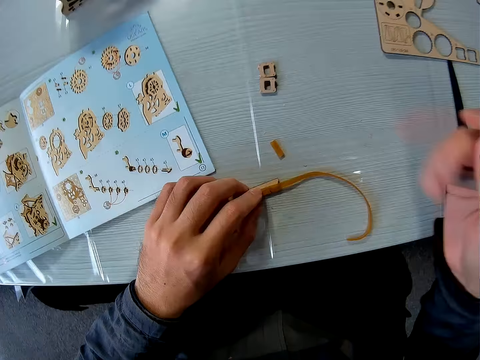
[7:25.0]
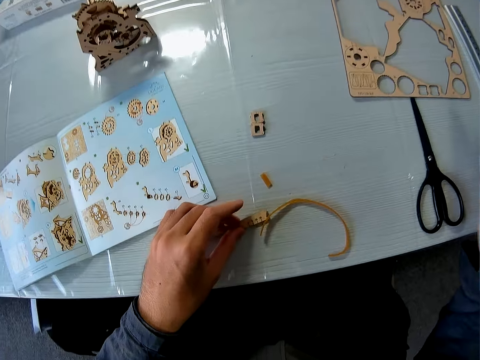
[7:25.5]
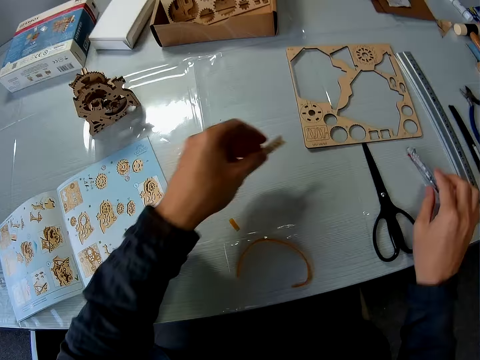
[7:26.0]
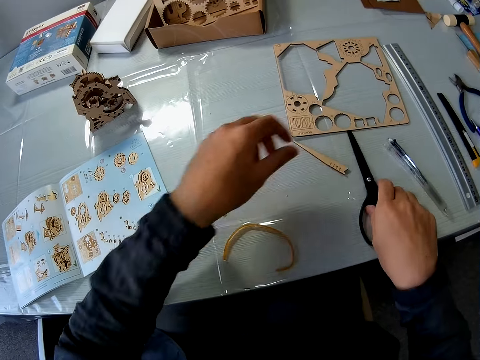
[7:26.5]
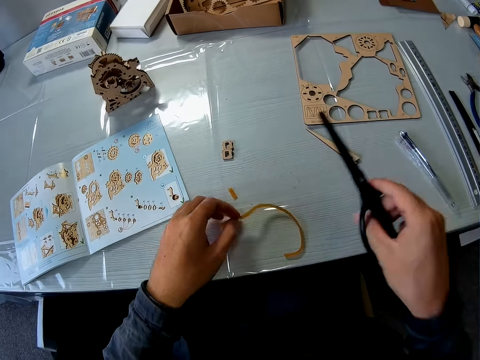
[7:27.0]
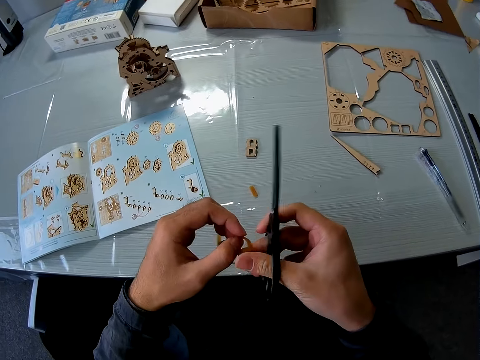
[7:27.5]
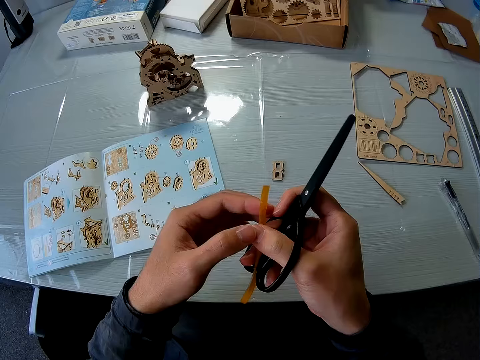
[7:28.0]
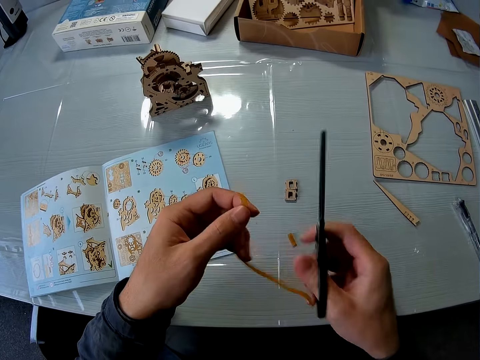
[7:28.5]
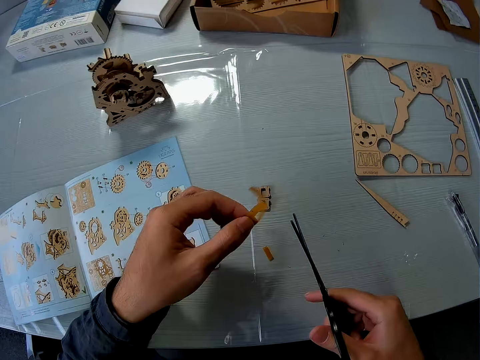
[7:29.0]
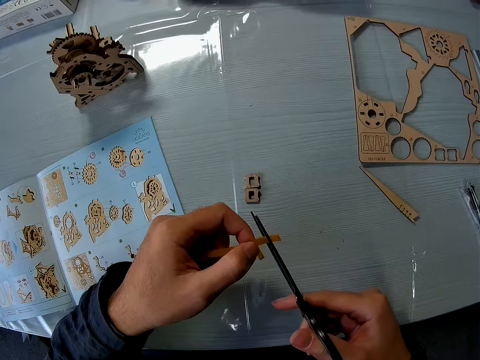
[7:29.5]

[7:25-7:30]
The camera wearer places the pen on the table. He picks up the craft ruler. He drops the puzzle piece on the table. He picks up scissors from the table and places the craft ruler on the table. He picks up the yellow rubber or rubber band from the table. He passes the yellow rubber to his left hand. He cuts the rubber band with the scissors.

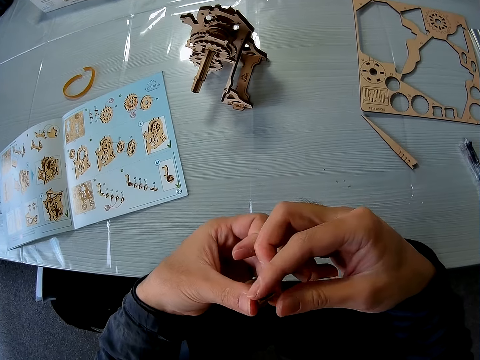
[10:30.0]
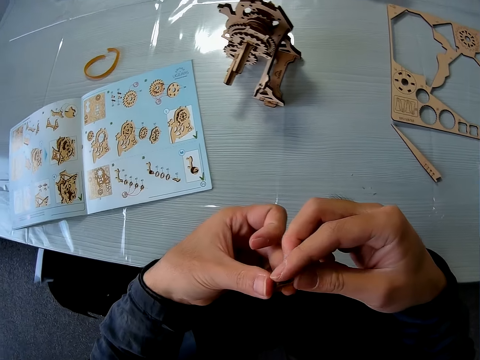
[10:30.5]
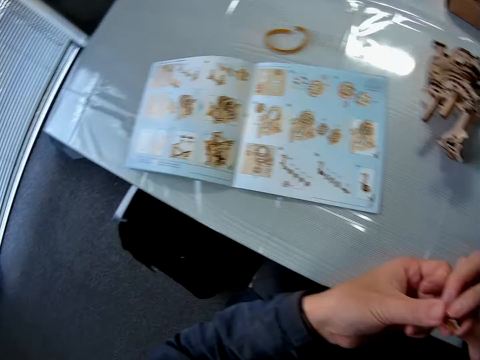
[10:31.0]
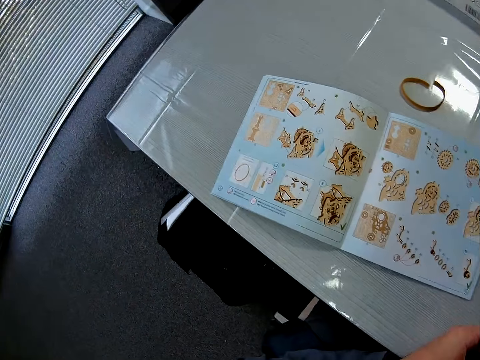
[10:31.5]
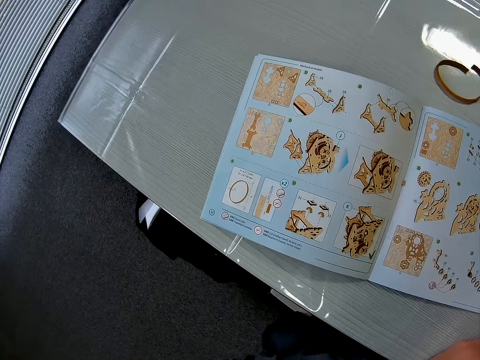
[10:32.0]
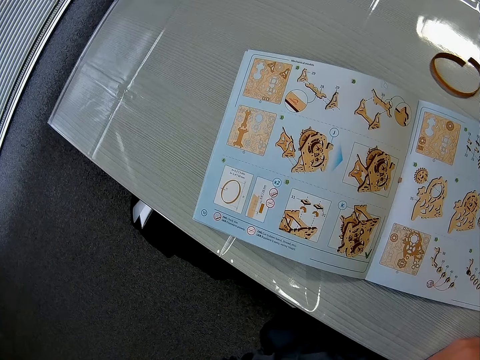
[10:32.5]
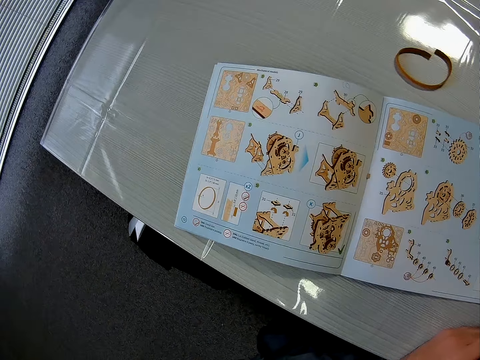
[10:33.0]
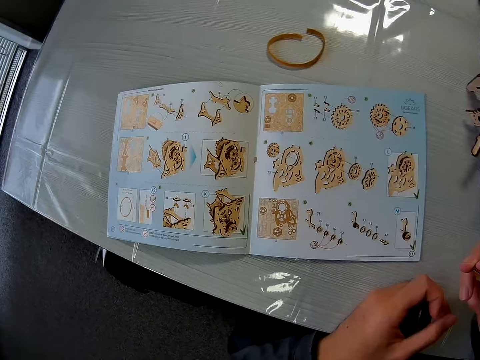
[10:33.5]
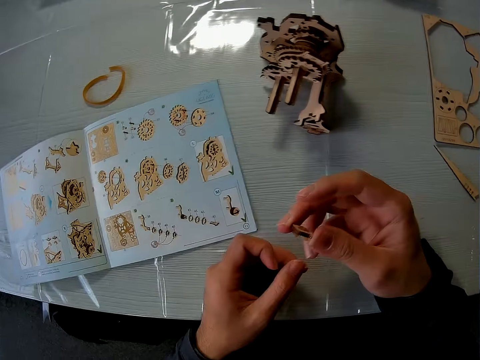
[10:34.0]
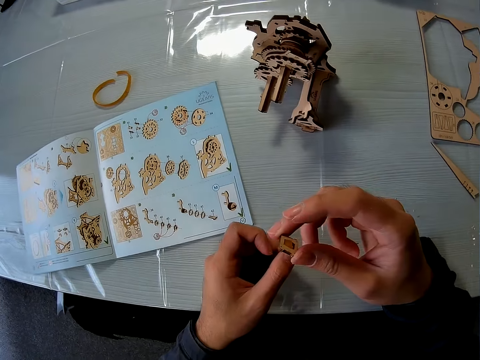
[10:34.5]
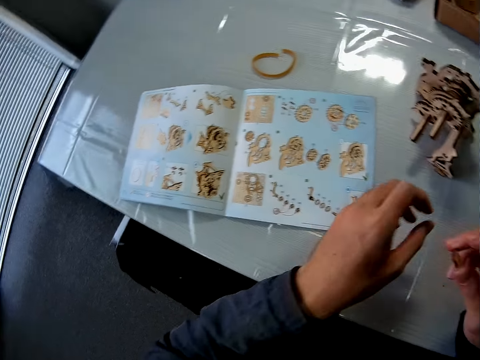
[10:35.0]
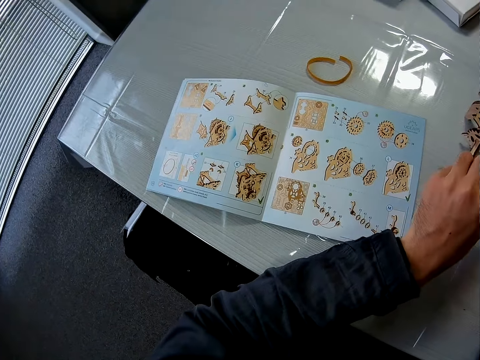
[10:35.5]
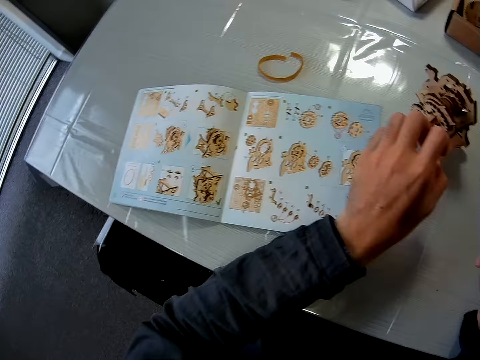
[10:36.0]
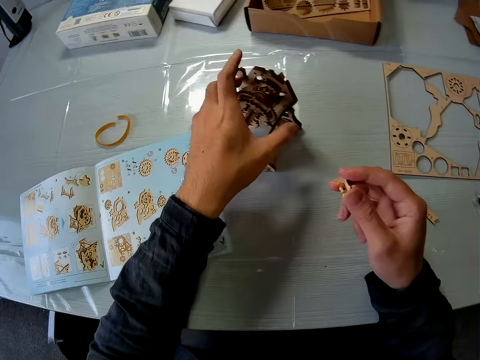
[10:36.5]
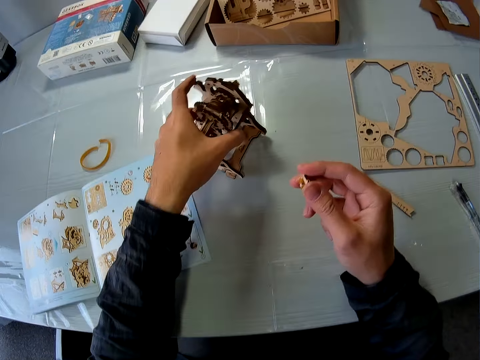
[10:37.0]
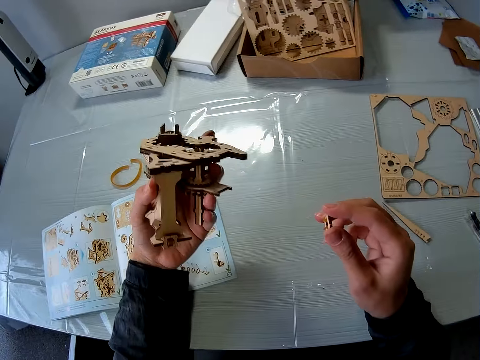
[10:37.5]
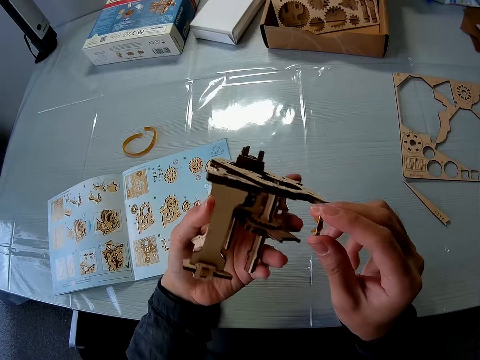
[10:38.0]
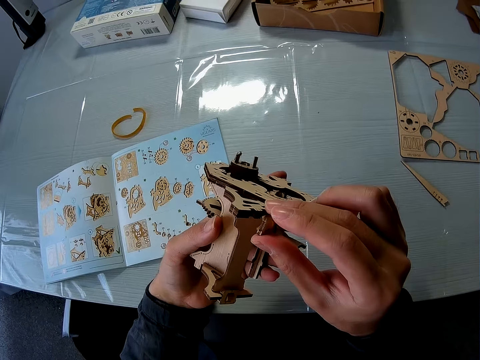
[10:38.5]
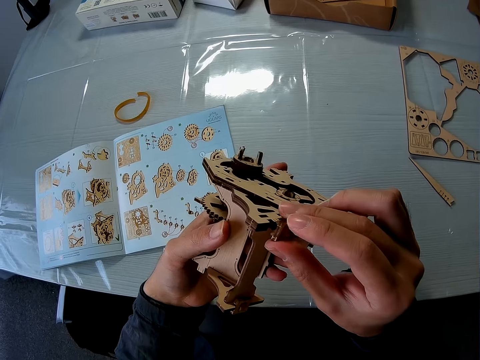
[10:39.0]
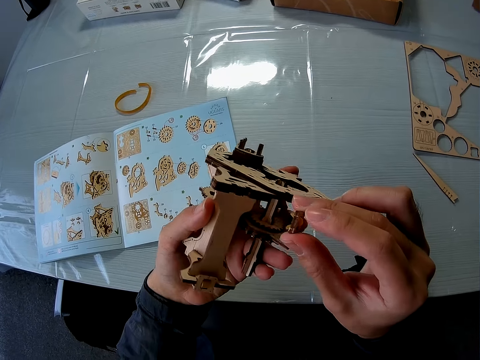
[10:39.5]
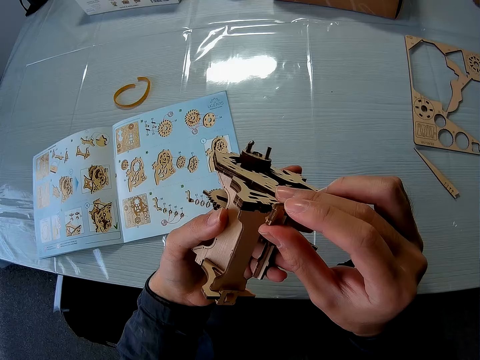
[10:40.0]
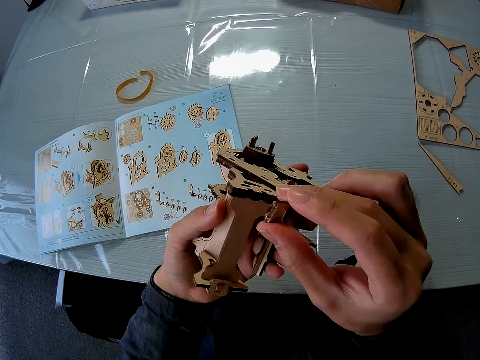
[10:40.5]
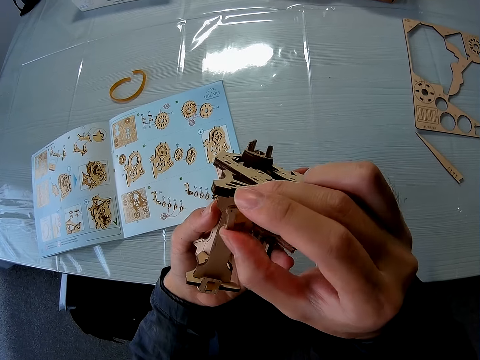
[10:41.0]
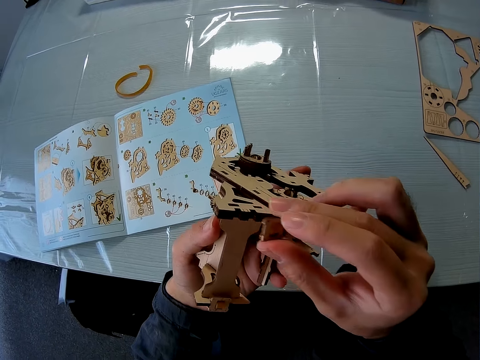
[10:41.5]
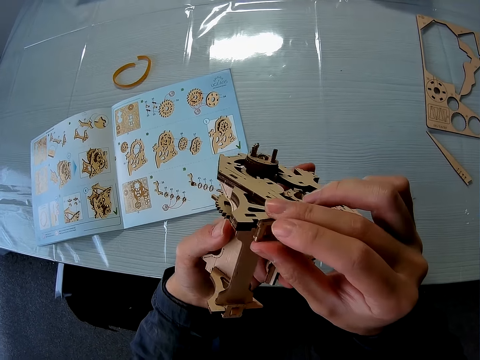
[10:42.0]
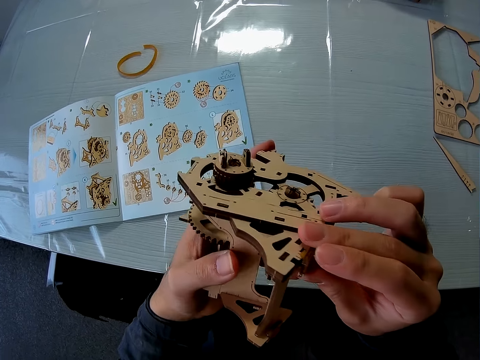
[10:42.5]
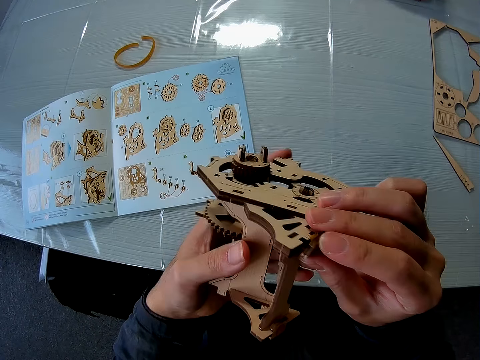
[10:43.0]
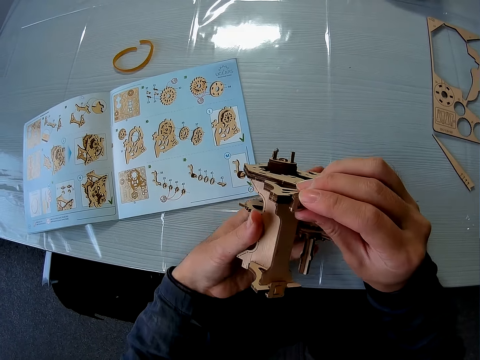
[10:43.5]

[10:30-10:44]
The camera wearer looks towards the instruction manual on the table. They continue inserting the yellow rubber piece into the puzzle piece. They move the mechanical model on the table briefly. They pick up the mechanical model from the table. They attach the puzzle piece to the mechanical model.

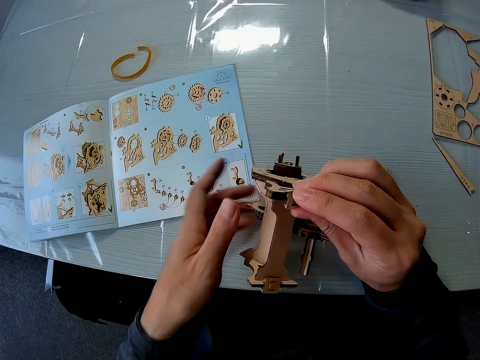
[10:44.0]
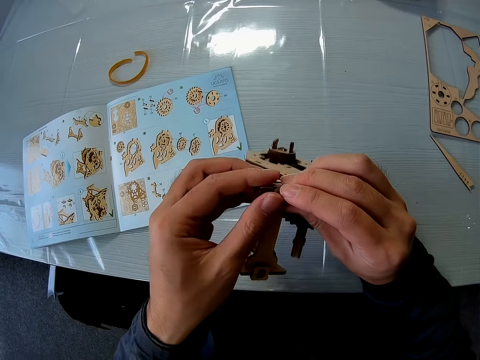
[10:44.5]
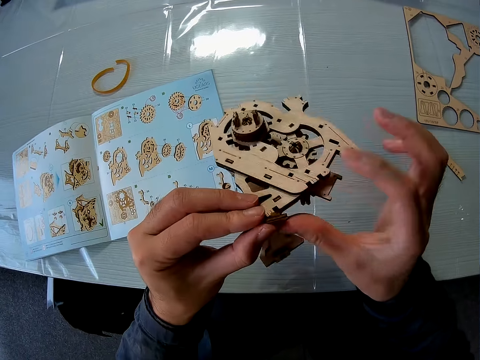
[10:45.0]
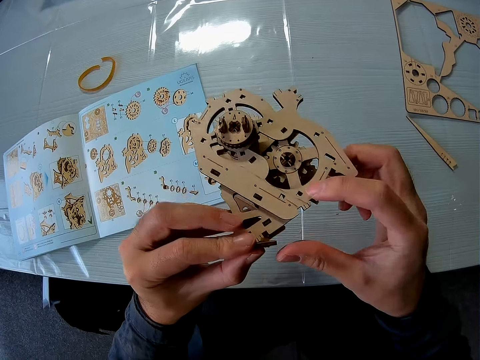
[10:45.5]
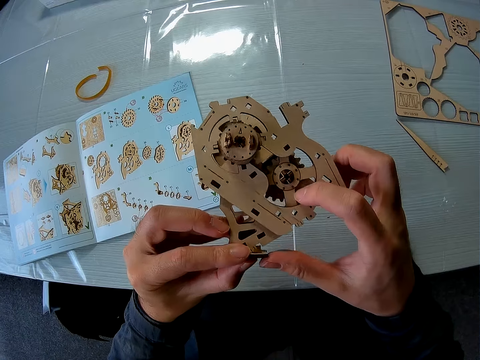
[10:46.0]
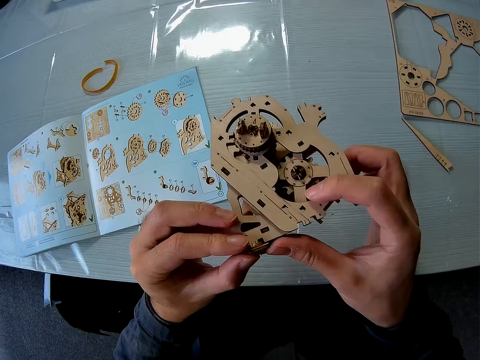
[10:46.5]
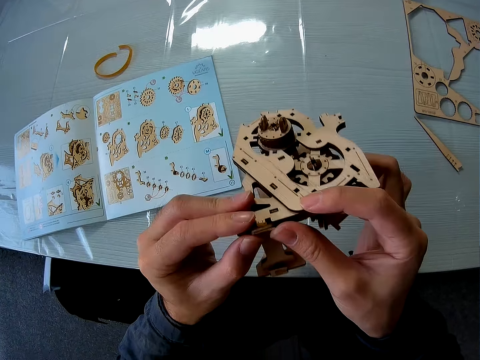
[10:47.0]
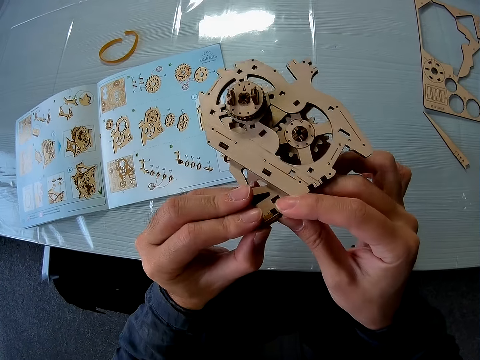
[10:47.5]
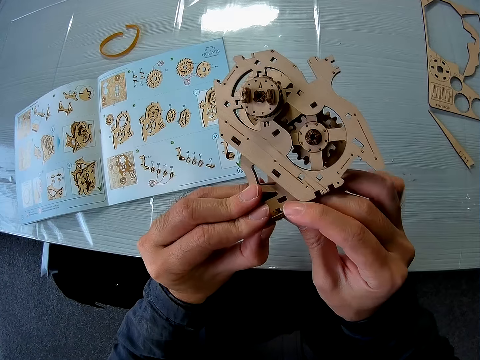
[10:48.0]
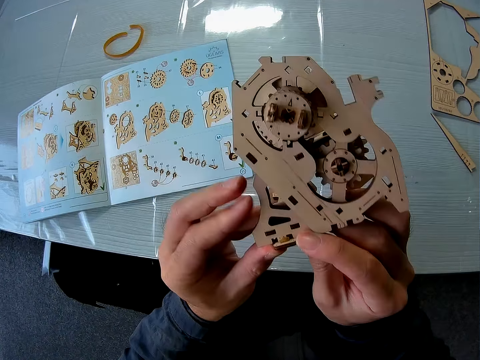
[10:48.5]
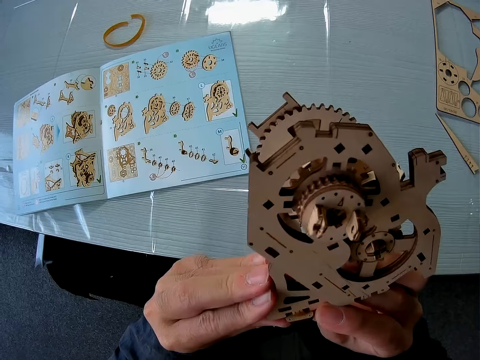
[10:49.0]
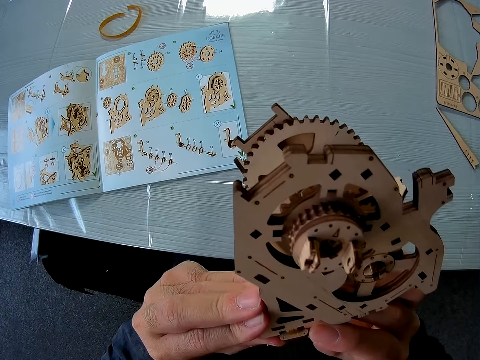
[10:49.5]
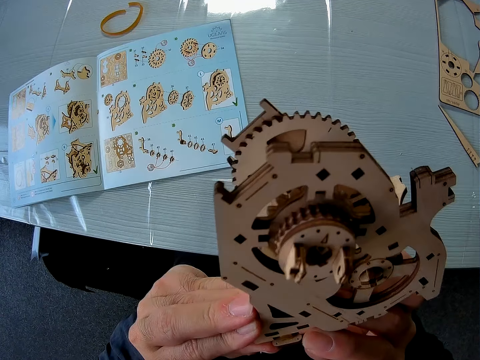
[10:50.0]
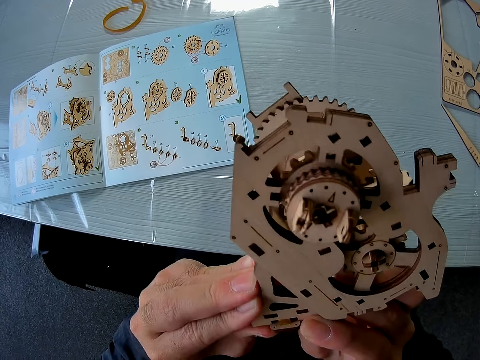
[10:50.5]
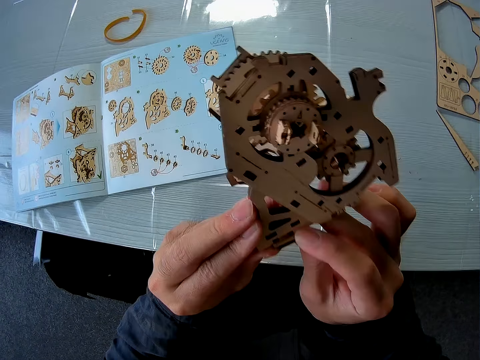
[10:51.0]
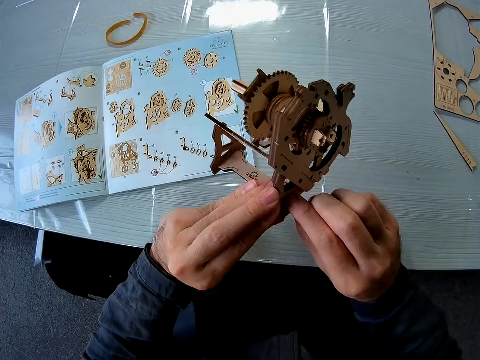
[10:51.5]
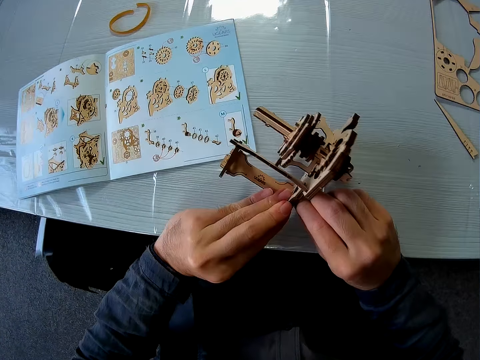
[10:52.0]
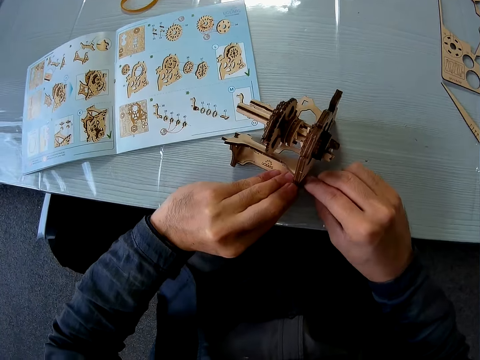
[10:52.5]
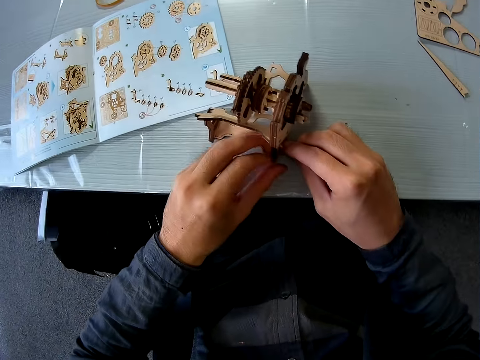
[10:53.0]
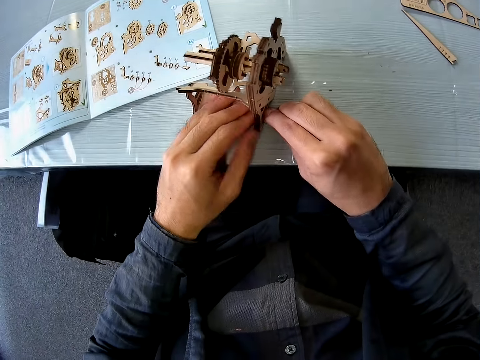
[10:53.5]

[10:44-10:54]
The camera wearer places the mechanical model on the table. They continue attaching the puzzle piece to the mechanical model. They place the mechanical model on the table.
